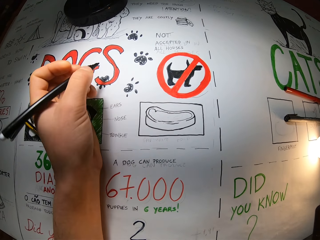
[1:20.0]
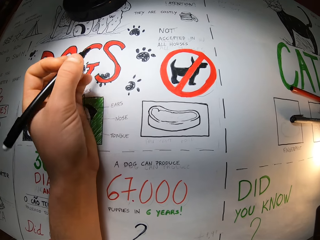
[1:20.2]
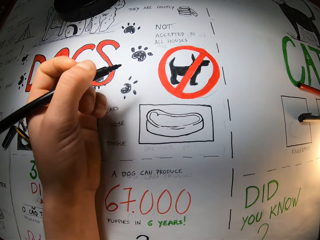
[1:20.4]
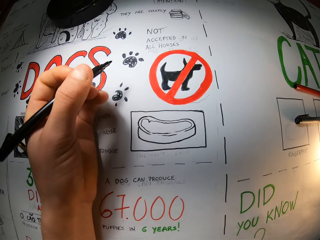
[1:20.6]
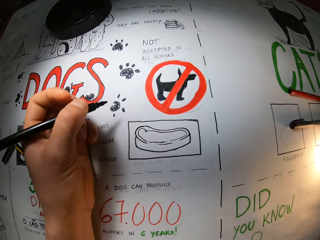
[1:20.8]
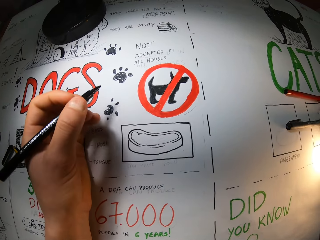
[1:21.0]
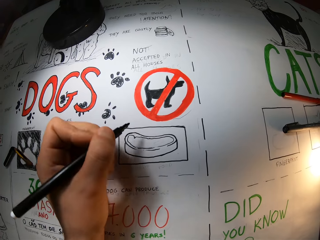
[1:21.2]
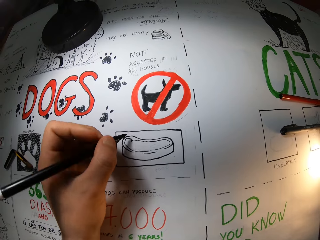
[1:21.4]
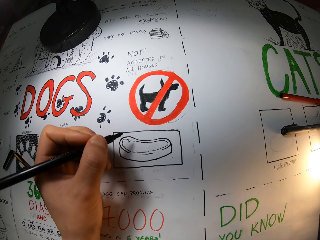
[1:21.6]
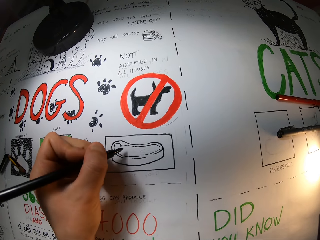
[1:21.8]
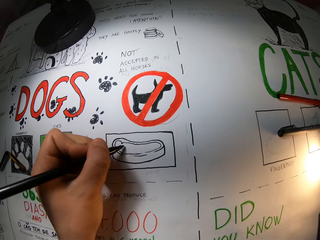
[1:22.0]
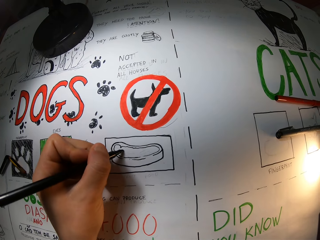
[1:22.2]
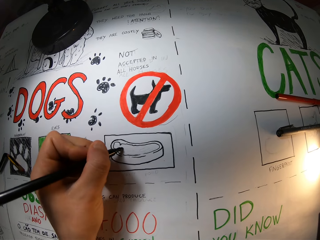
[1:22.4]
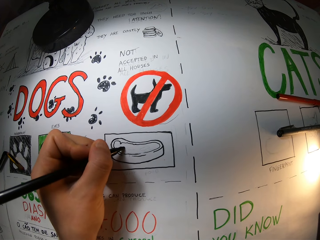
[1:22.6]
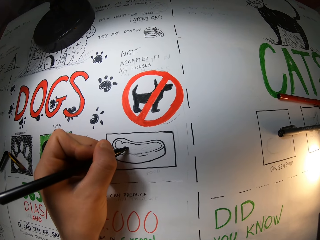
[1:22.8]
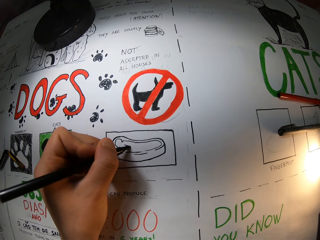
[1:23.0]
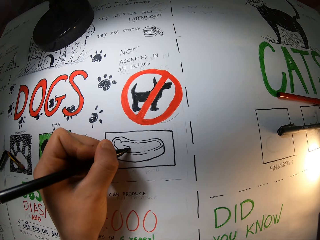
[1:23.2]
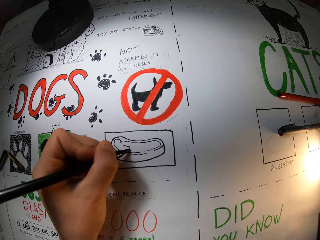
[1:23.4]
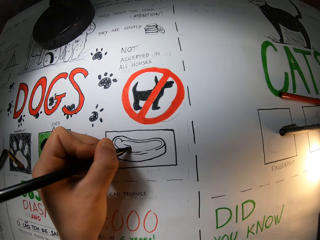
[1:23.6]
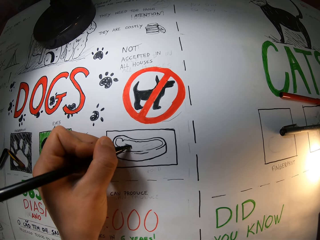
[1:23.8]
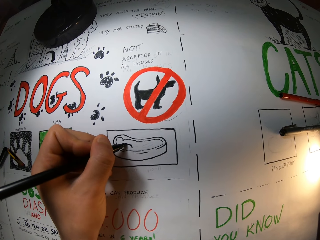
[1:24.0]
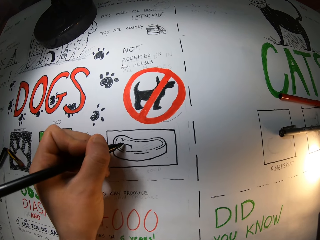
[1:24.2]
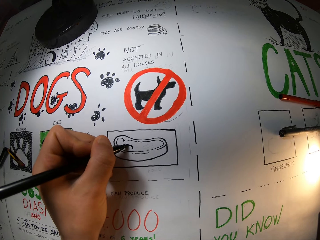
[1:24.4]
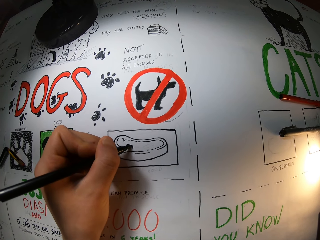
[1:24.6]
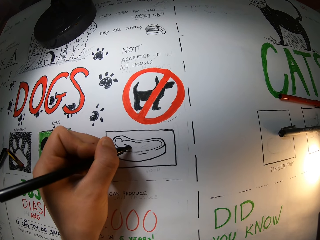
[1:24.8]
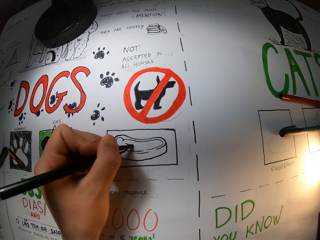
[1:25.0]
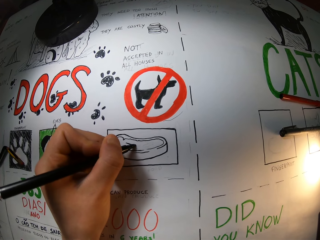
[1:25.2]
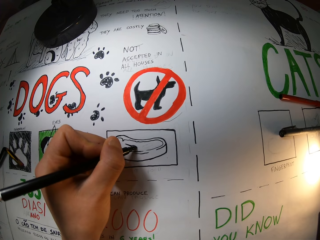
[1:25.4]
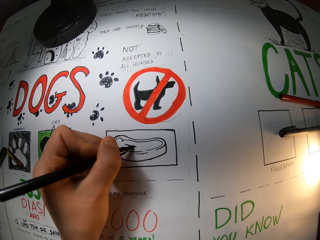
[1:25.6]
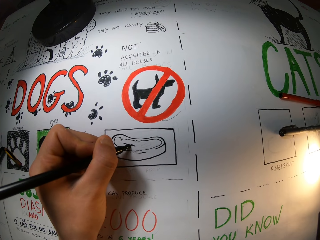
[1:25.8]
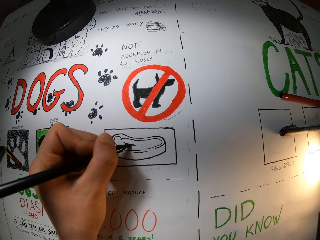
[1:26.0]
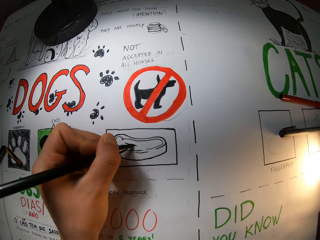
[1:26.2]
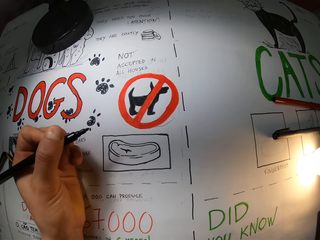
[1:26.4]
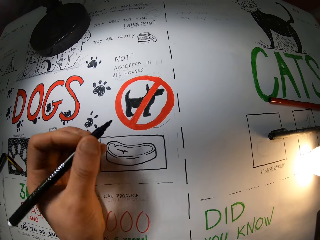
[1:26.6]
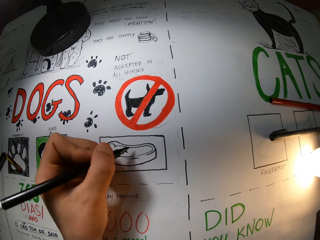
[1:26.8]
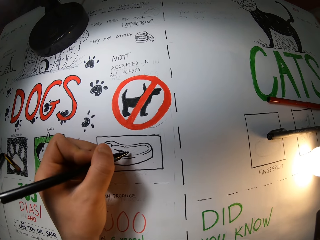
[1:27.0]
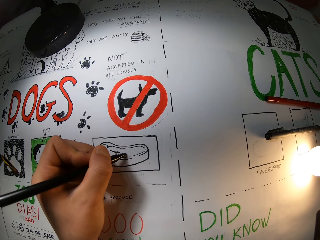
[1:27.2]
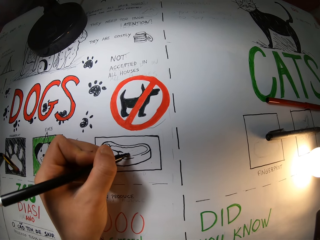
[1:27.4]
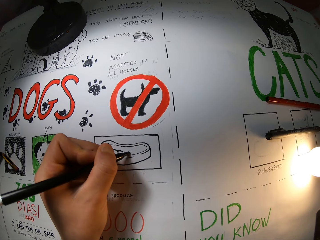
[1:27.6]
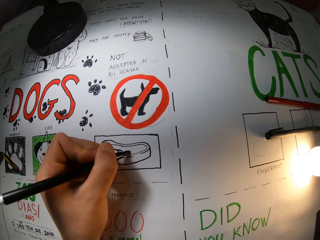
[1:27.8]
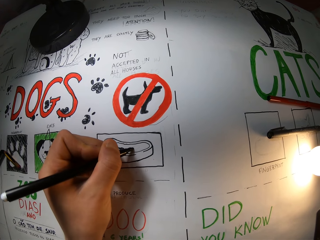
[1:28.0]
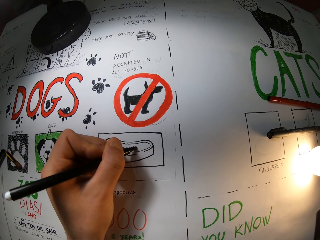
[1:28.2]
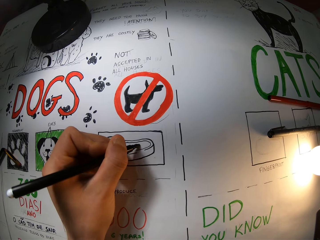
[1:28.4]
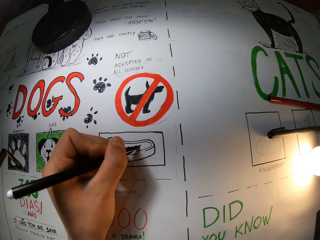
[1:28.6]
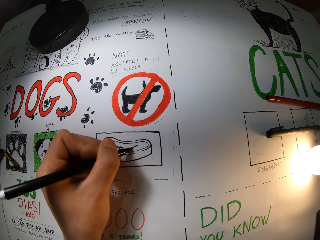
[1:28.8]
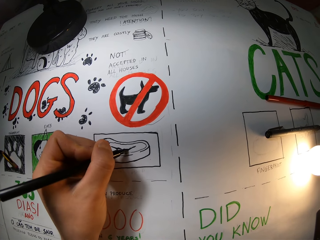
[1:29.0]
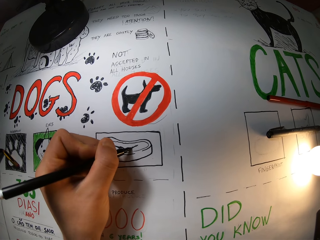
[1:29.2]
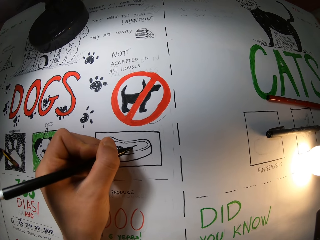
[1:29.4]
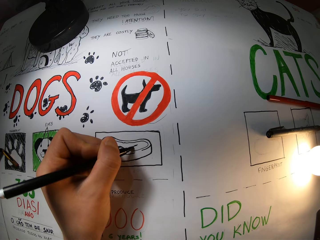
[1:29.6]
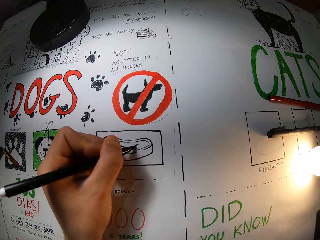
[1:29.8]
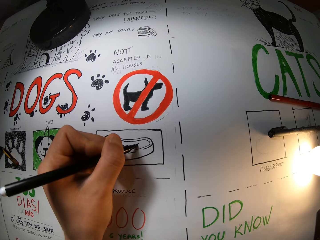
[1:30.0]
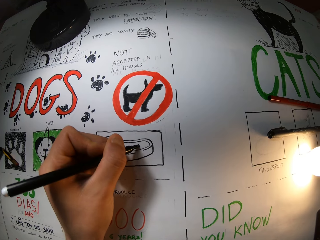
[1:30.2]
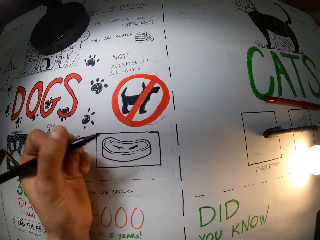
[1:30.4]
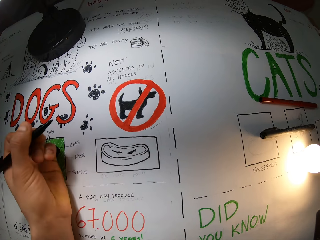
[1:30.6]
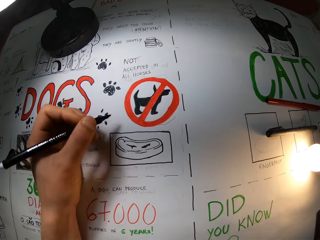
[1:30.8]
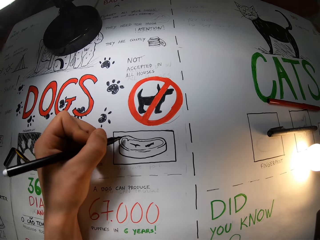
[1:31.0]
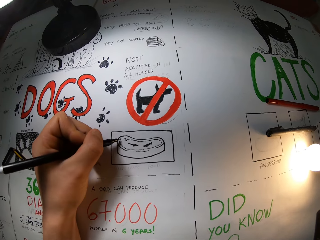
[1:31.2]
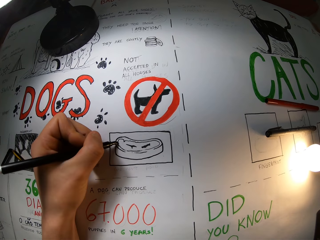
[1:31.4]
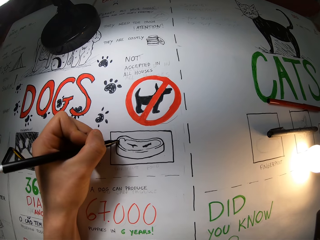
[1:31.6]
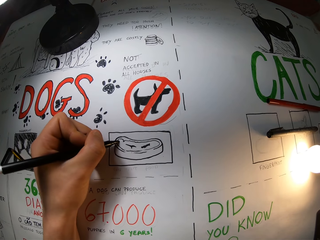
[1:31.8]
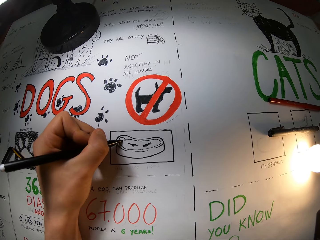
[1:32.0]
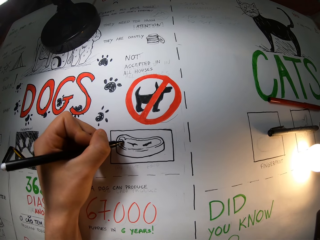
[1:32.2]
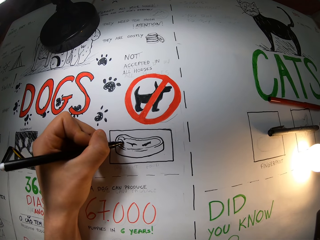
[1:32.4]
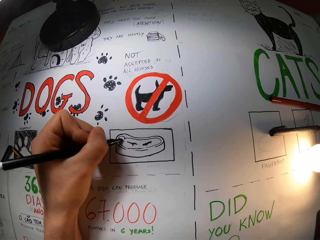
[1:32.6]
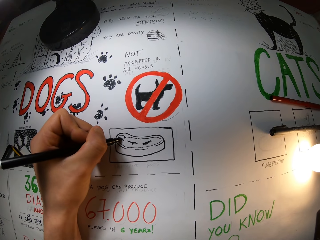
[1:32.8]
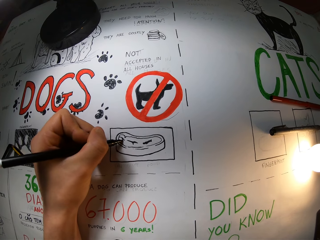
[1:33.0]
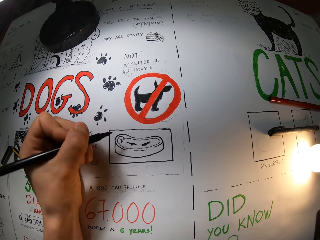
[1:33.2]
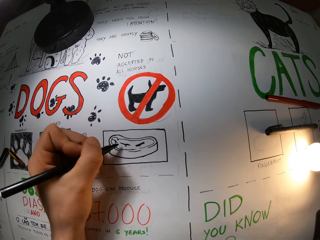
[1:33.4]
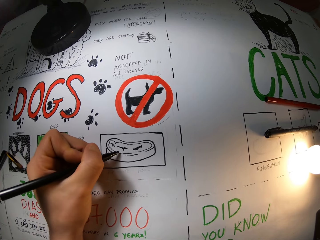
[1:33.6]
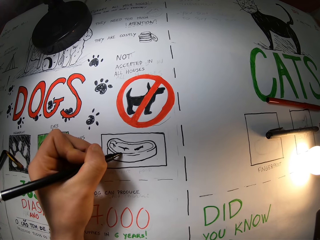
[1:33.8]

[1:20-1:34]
The camera wearer moves the pen away from the drawing. They draw on a paper. They move the pen away from the drawing. They draw on the paper. They move the pen away from the drawing.

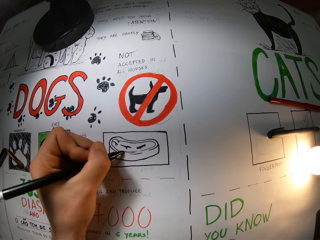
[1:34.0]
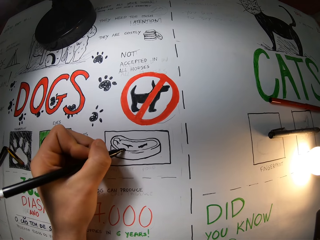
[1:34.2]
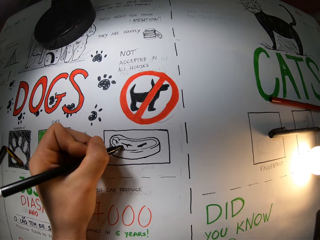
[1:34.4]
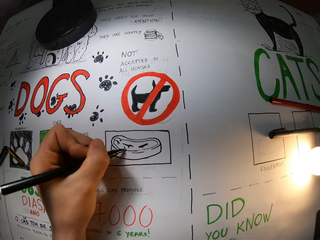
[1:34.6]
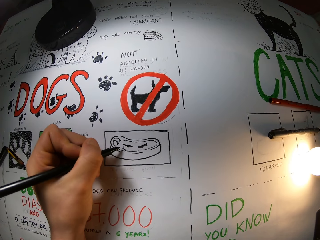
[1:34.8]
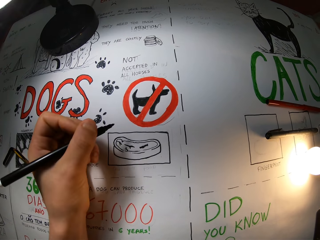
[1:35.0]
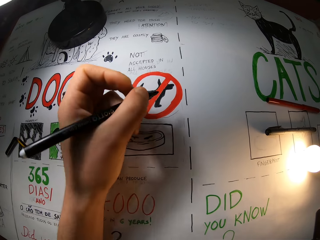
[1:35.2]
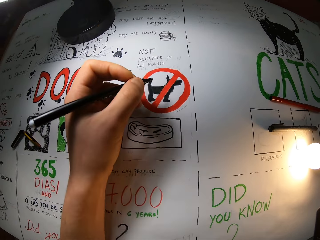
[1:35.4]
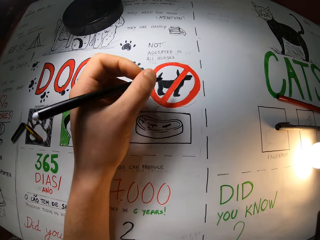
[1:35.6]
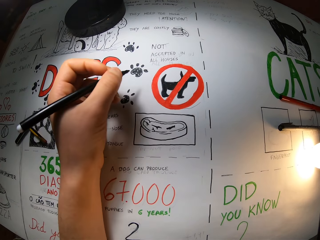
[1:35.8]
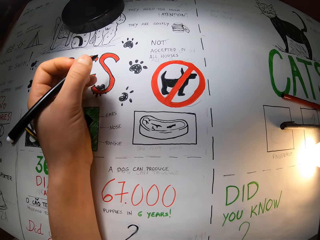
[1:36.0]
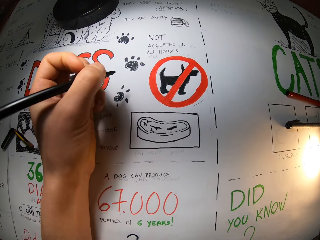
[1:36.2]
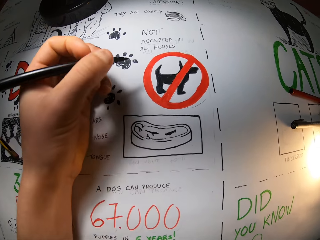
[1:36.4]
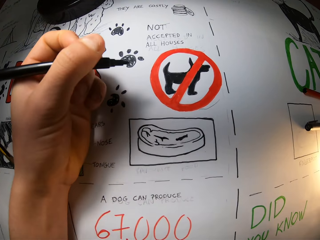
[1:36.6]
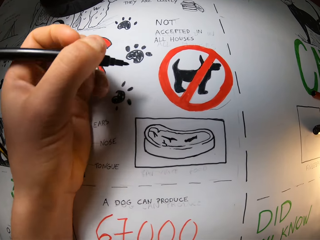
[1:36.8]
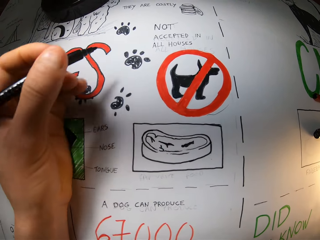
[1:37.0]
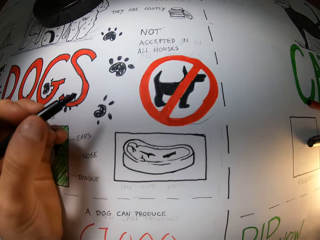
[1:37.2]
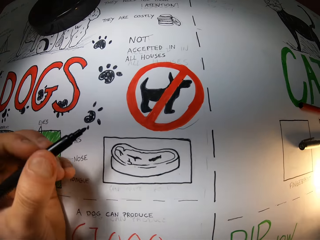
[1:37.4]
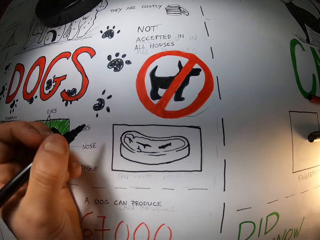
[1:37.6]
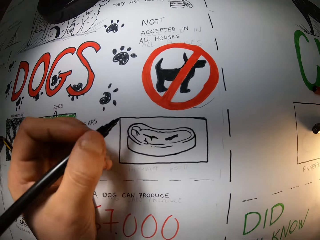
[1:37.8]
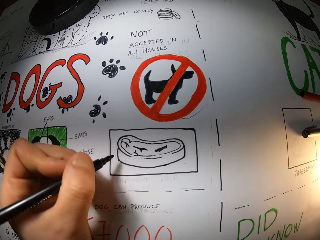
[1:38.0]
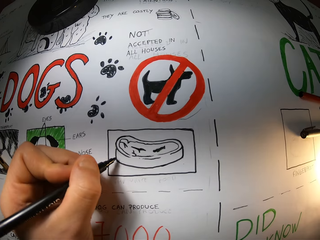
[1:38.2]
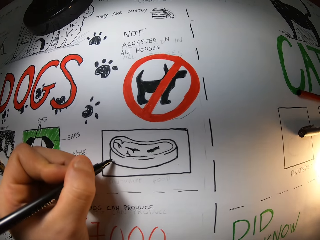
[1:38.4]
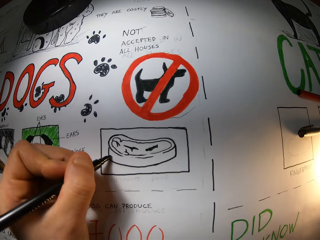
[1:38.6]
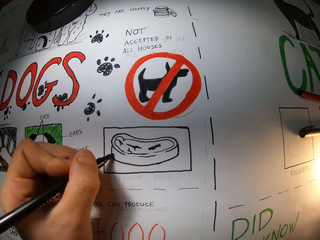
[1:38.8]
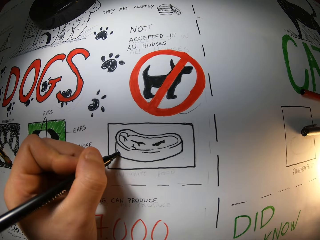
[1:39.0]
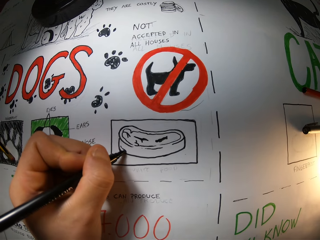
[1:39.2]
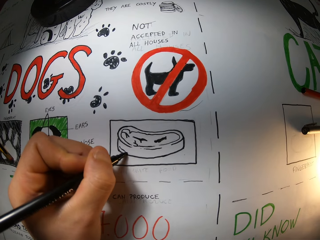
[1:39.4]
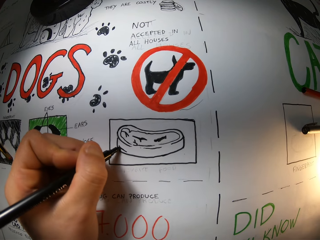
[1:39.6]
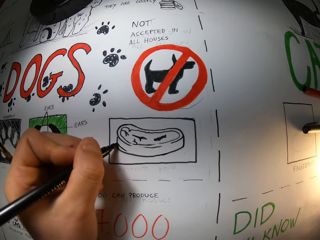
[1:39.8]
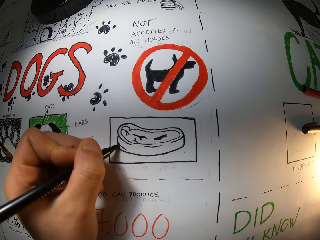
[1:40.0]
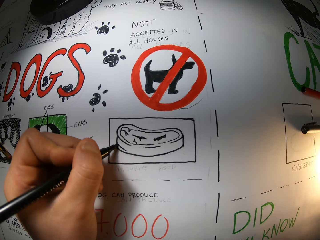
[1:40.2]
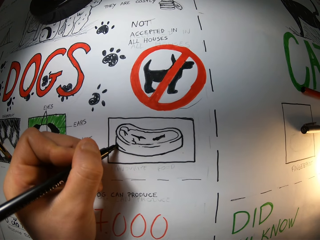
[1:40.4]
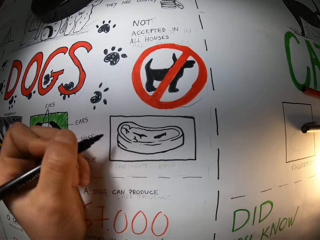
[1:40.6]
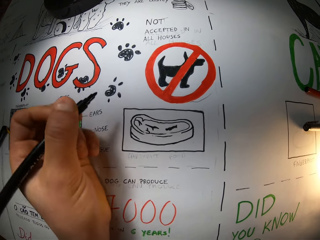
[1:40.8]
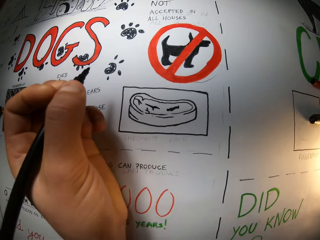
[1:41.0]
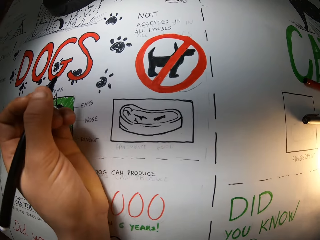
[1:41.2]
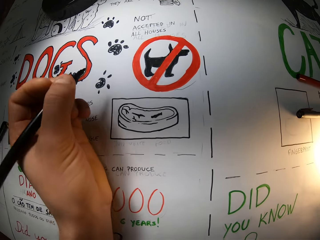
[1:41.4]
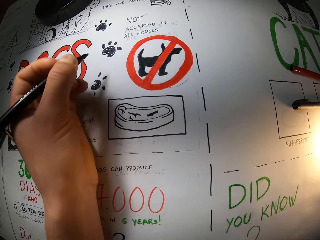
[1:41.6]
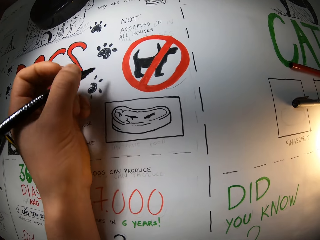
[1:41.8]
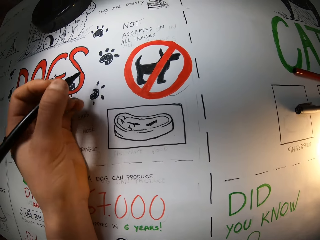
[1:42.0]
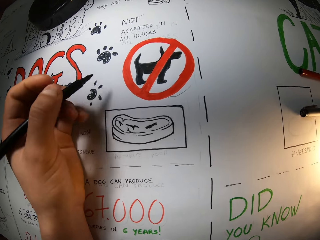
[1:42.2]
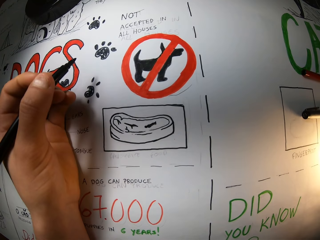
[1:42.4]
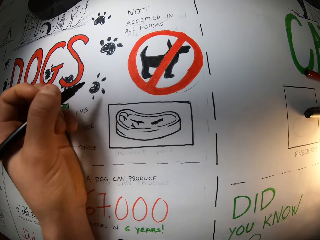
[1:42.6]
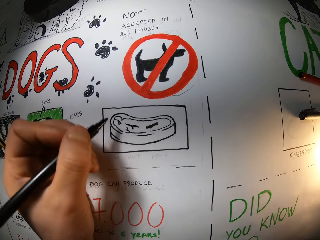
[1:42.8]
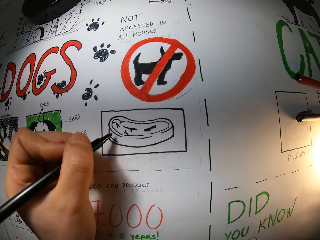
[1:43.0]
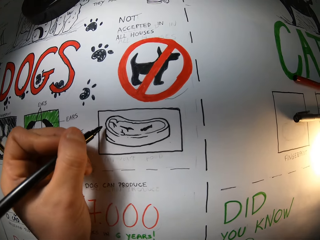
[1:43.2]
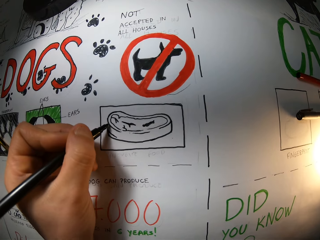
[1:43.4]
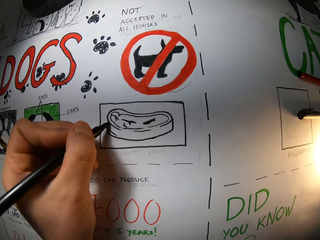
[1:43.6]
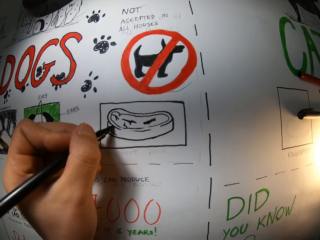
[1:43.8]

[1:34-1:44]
The camera wearer draws on a paper. They move the pen away from the drawing. They draw on the paper. They move the pen away from the drawing.
